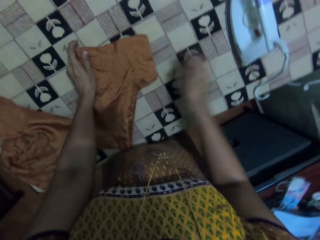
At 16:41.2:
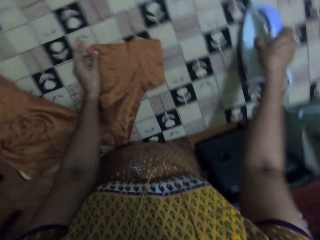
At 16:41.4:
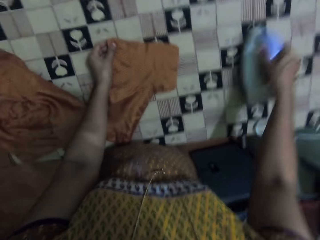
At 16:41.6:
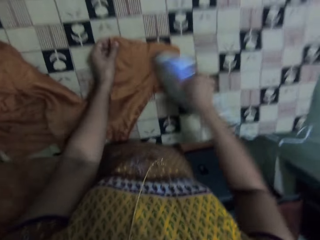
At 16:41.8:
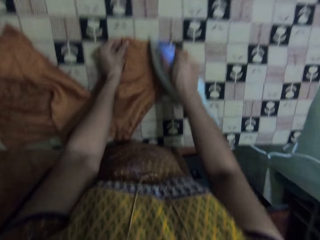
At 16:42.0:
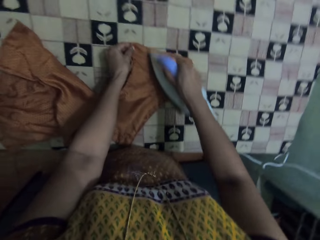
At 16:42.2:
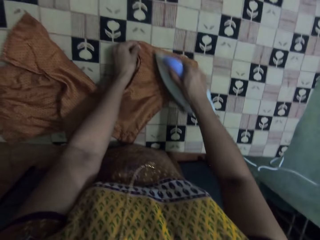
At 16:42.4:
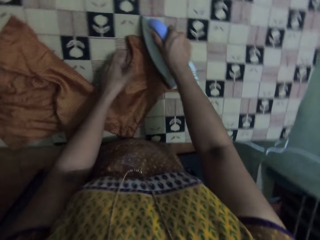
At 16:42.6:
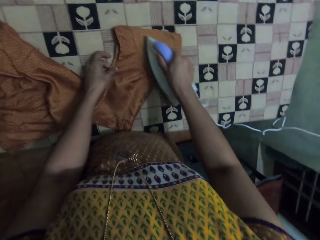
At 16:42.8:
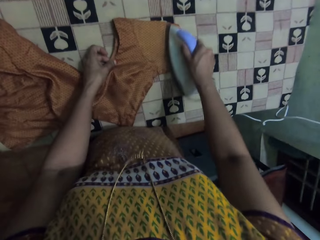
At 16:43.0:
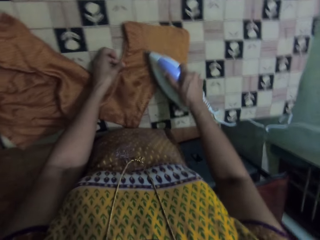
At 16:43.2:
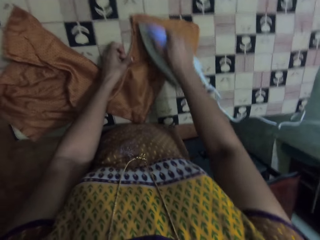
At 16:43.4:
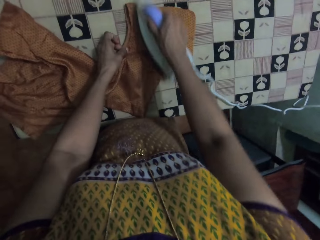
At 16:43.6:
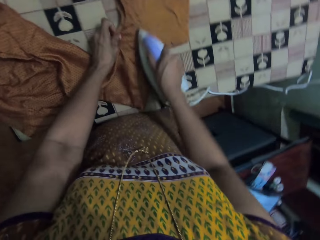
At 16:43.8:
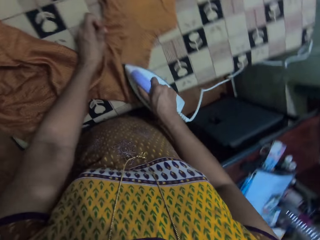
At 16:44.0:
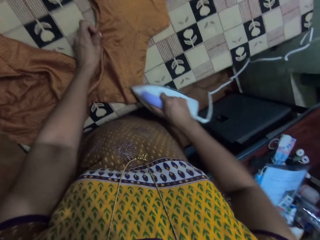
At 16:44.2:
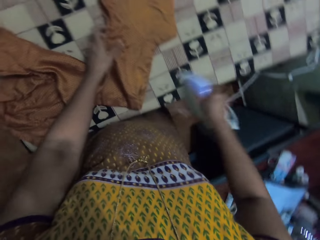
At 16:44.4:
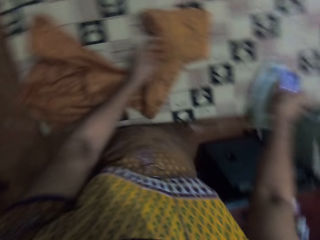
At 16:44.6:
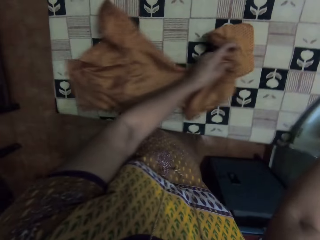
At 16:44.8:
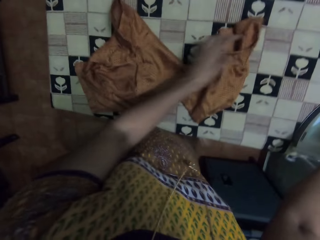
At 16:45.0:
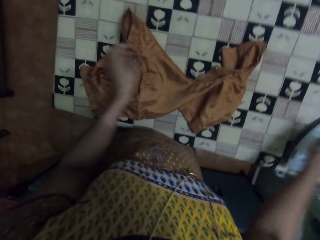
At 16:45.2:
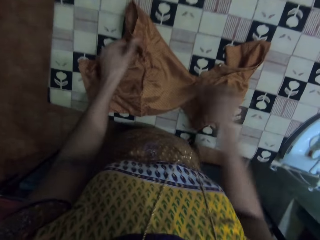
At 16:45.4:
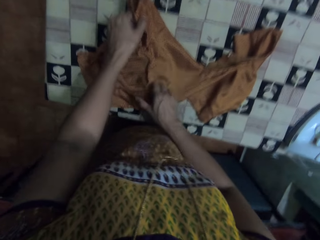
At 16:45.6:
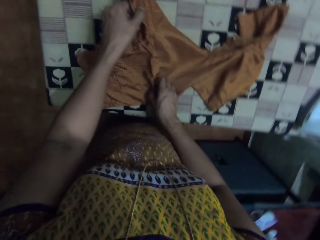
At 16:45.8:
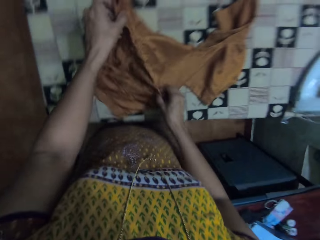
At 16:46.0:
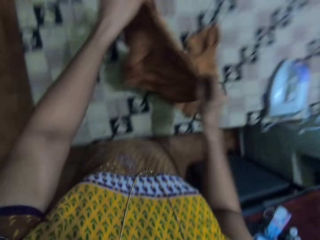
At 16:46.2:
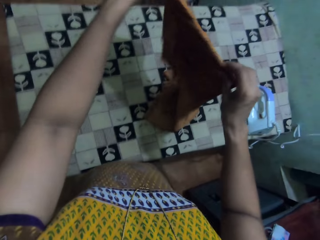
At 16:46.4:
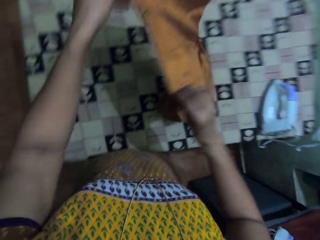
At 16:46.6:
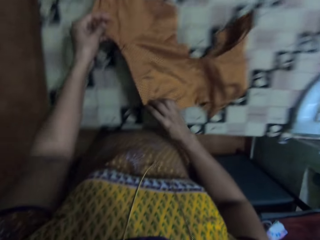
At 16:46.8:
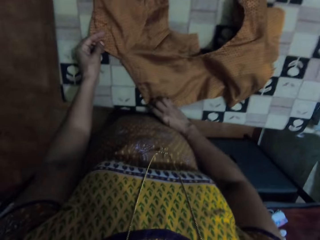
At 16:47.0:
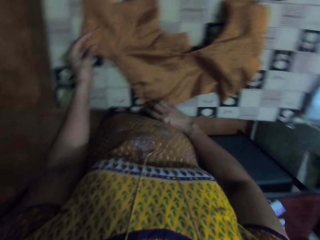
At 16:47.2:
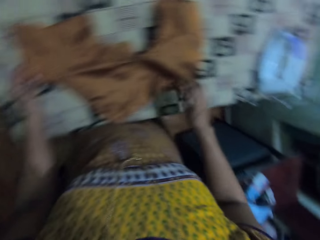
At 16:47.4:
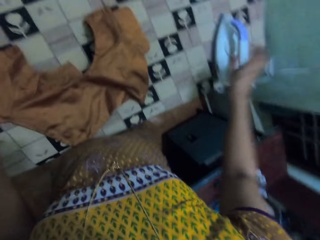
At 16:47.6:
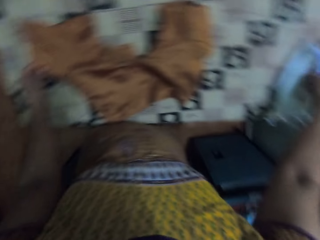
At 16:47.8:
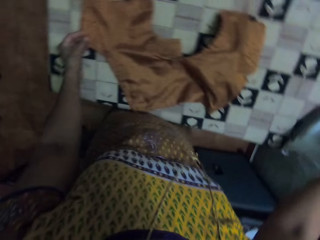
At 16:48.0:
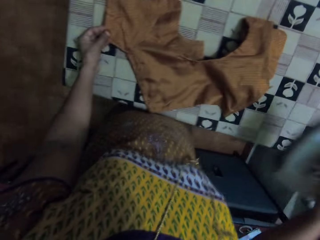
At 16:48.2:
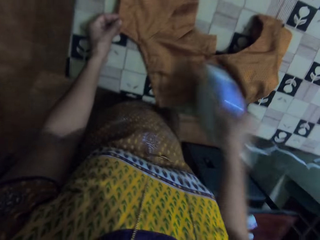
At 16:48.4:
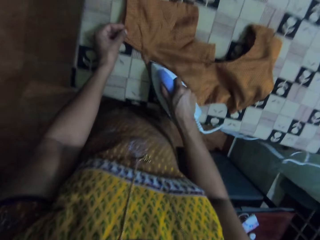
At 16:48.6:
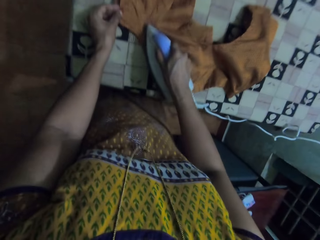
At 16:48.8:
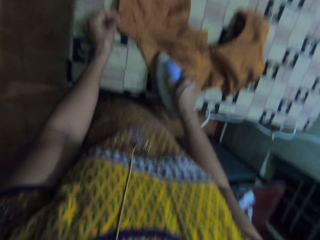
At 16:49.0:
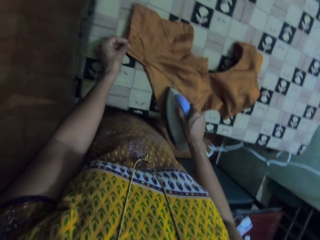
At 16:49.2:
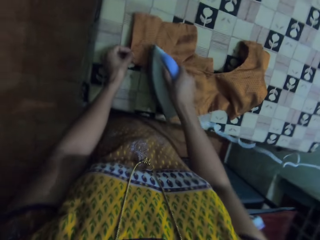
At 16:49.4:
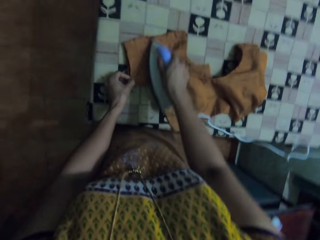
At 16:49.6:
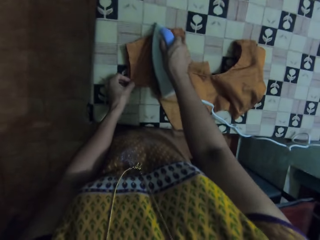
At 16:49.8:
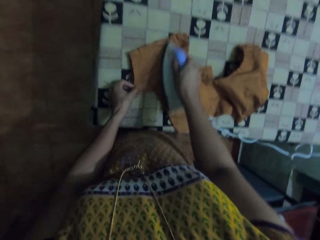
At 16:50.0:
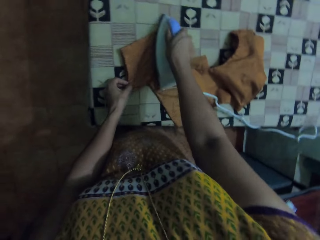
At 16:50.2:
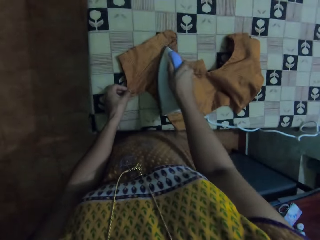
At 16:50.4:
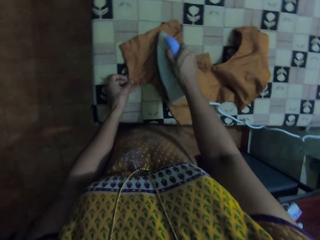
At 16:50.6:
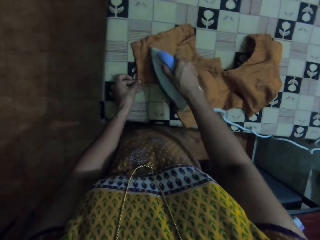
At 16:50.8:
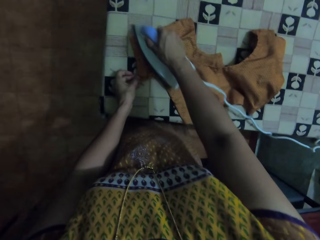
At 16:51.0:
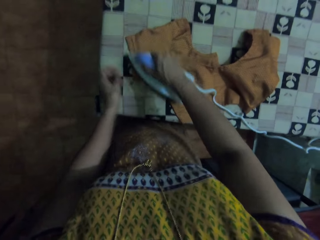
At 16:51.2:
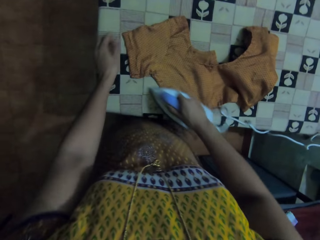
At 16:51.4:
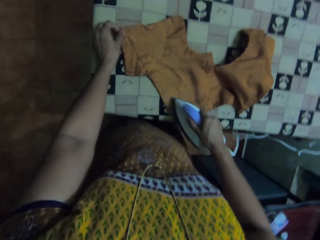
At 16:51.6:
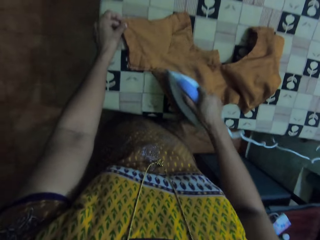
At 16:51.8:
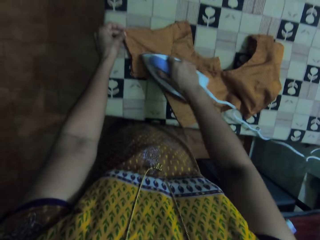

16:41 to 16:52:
The camera wearer puts the cloth down. They pick up the iron box. They iron the cloth. They put the iron box on the table. They turn the cloth, lift up the cloth and put the cloth down. They pick up the iron box. They iron the cloth.

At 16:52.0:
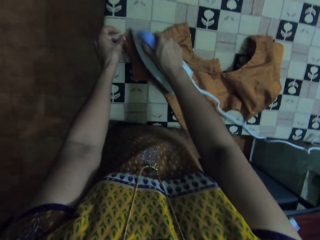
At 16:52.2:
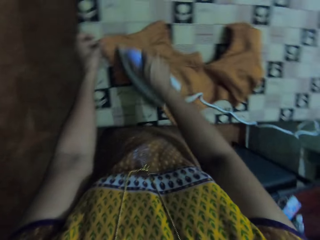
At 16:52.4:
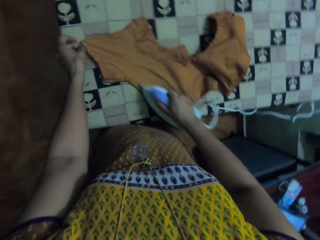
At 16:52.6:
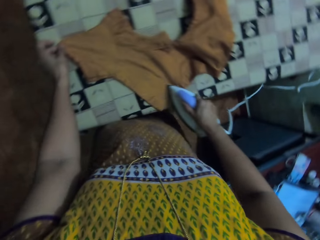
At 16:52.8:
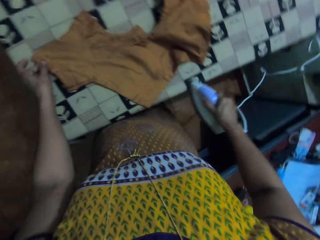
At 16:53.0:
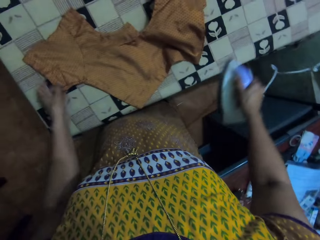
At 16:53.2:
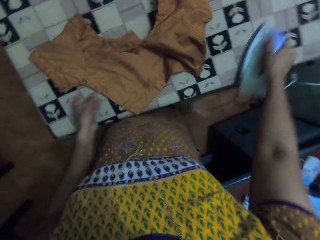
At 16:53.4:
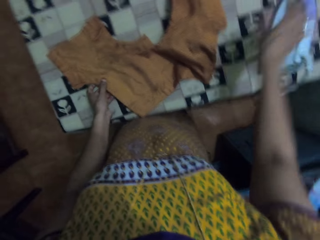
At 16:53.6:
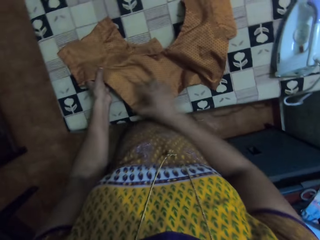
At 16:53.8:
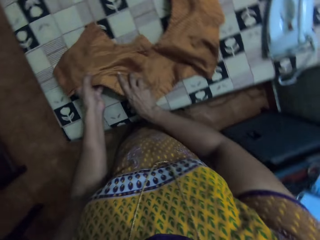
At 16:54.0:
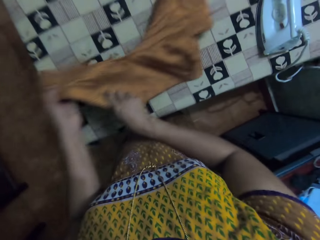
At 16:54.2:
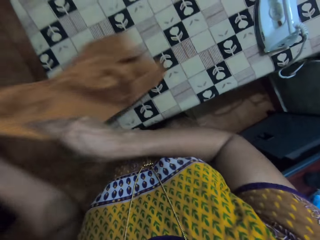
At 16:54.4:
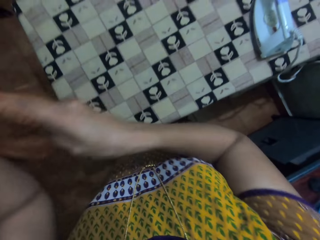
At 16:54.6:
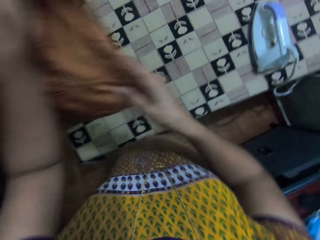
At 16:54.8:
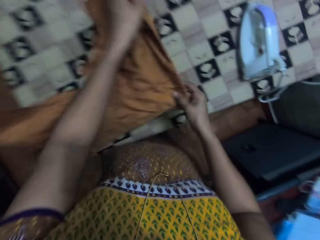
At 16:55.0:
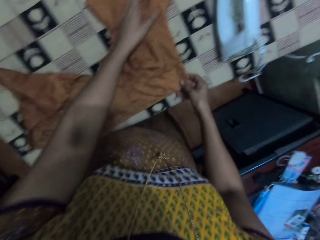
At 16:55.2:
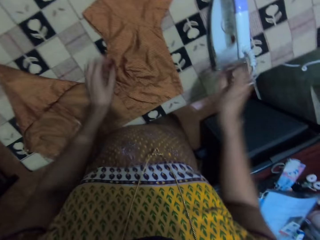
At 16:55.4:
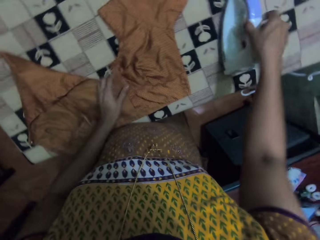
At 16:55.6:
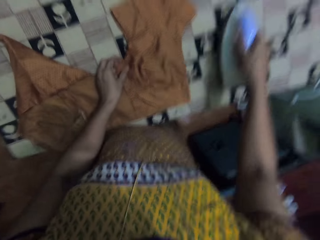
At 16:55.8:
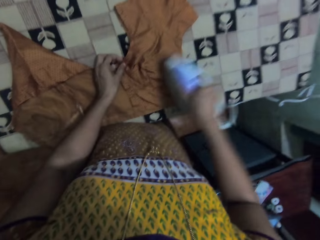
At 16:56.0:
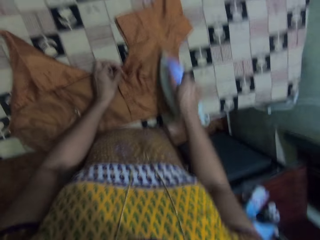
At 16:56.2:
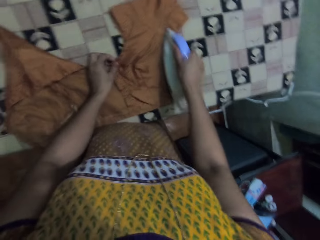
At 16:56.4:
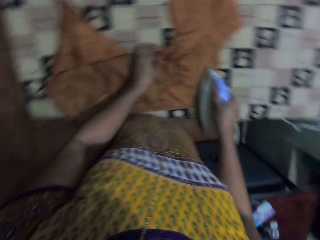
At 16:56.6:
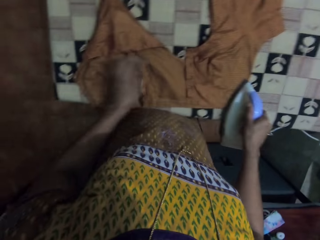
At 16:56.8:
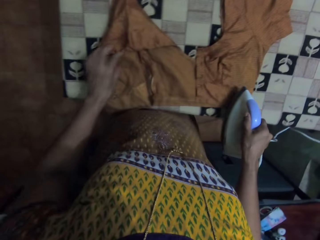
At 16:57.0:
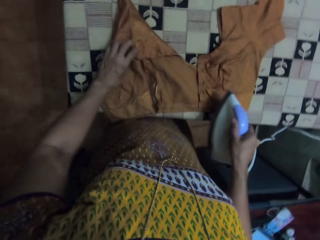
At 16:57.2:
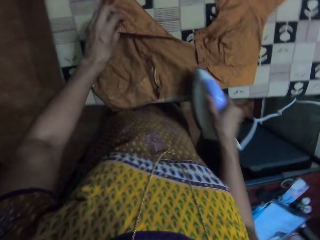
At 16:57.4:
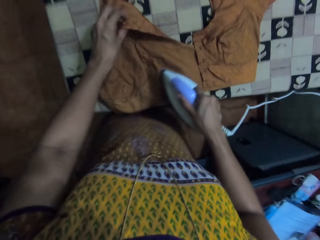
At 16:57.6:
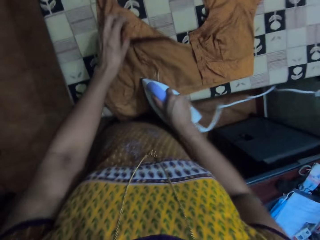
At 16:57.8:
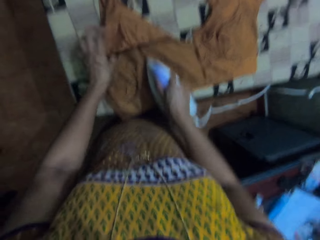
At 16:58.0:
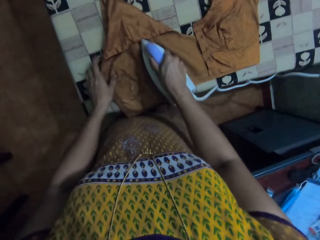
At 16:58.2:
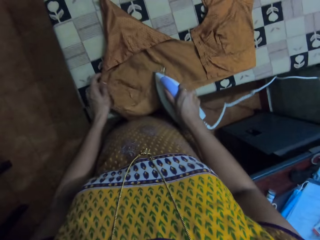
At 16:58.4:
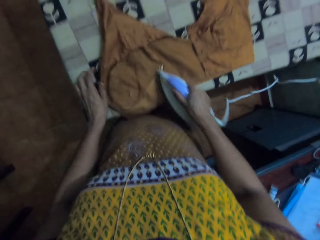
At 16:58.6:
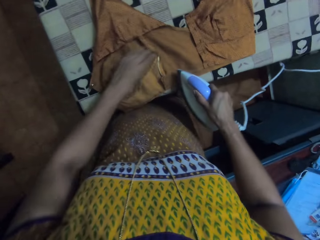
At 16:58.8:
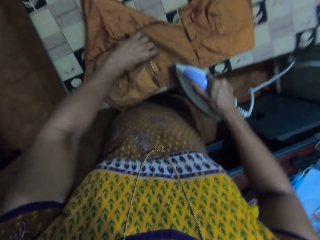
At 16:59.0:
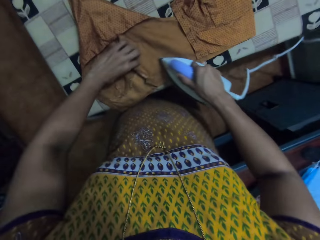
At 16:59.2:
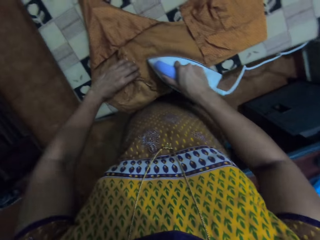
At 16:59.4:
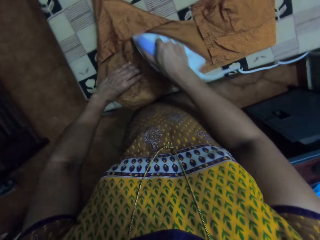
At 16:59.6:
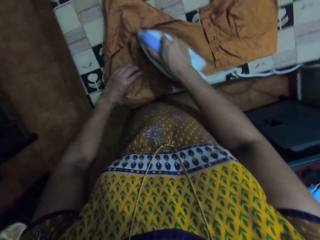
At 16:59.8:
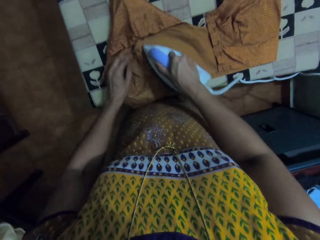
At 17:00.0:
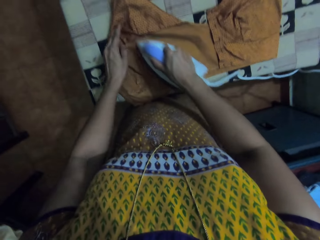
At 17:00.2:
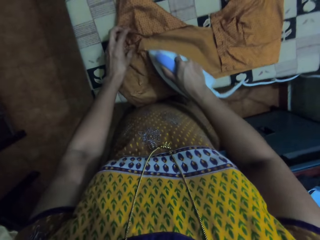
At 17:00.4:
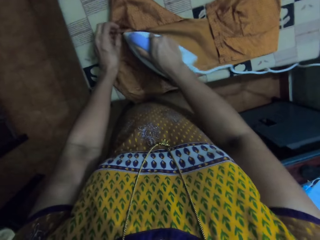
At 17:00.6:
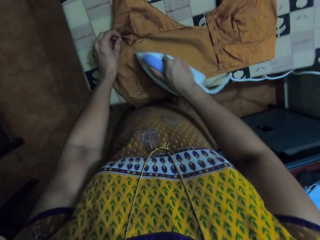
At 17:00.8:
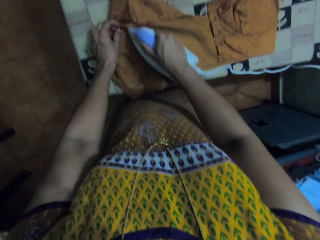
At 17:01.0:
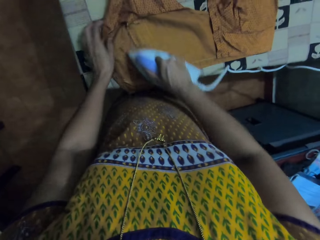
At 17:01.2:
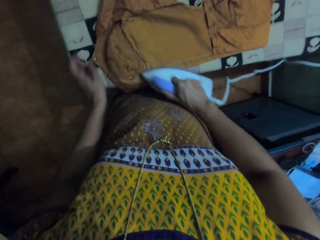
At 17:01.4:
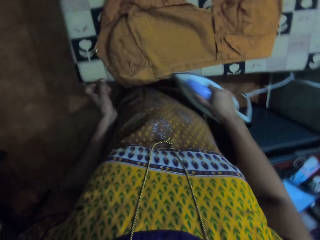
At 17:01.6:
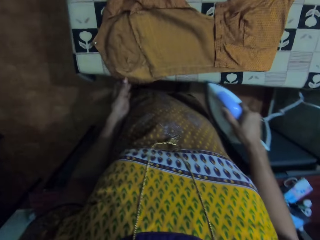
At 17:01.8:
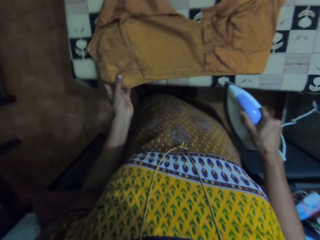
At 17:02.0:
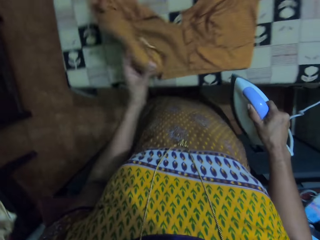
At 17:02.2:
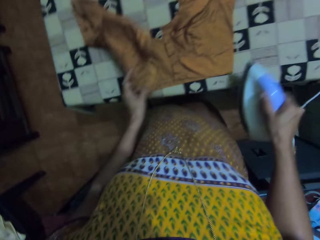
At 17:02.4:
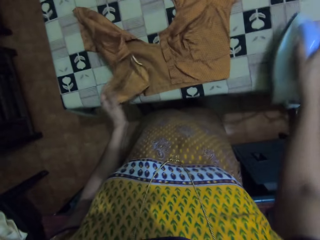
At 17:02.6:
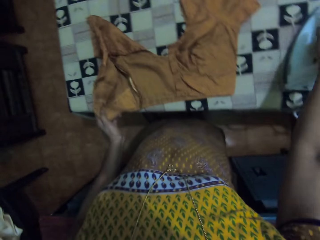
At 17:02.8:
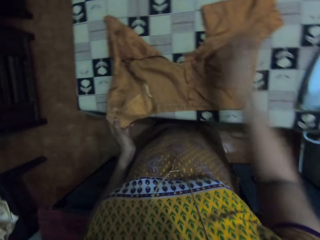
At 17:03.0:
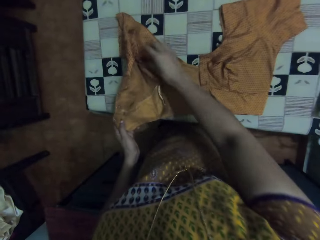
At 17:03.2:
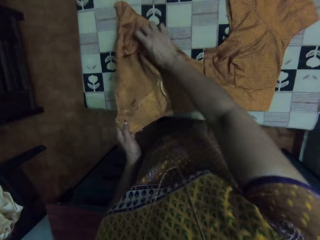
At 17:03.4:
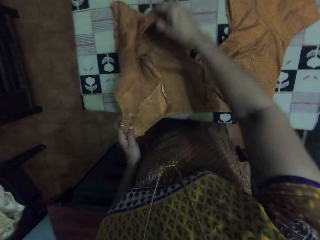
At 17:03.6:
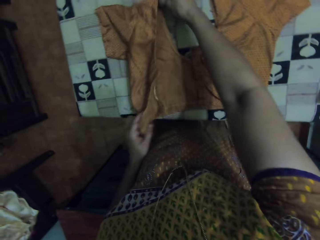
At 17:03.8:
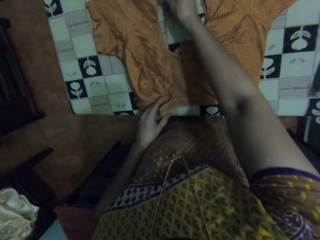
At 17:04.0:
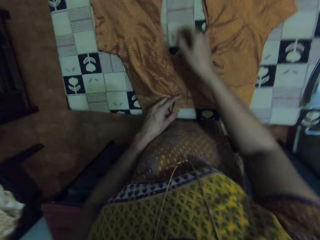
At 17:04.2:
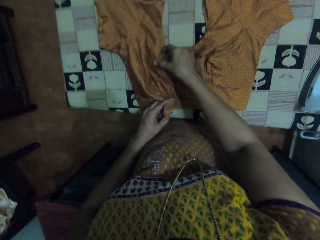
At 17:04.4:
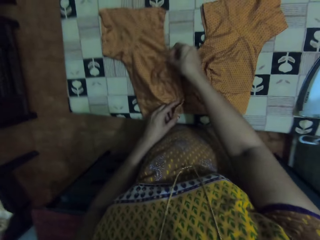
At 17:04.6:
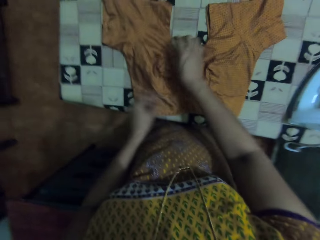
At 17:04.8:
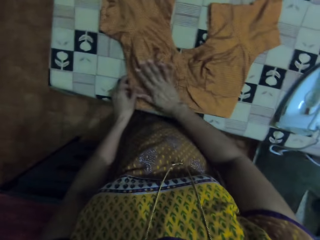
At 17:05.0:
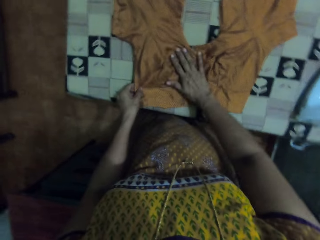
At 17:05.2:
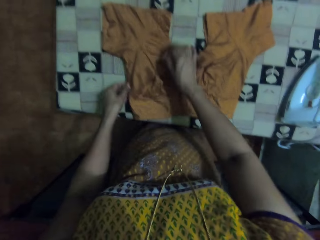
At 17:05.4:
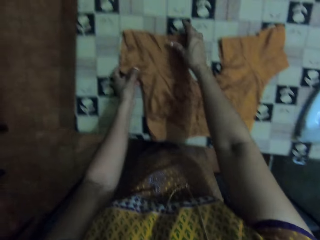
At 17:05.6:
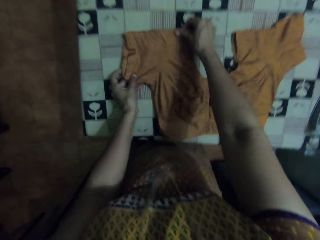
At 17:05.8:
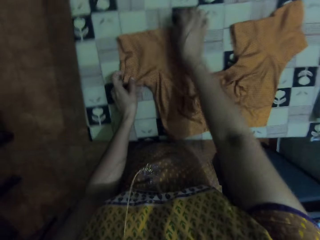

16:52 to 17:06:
The camera wearer puts the iron box on the table. They turn the cloth, lift up the cloth and put the cloth down. They pick up the iron box. They iron the cloth. They put the iron box on the table. They turn the cloth. They touch the cloth.
